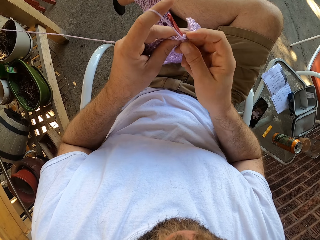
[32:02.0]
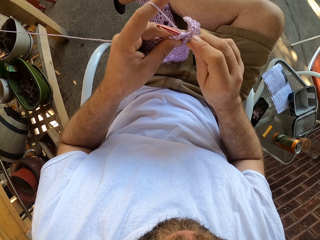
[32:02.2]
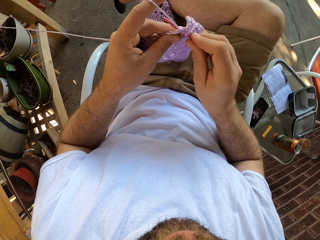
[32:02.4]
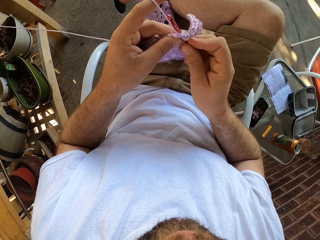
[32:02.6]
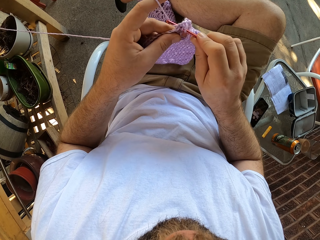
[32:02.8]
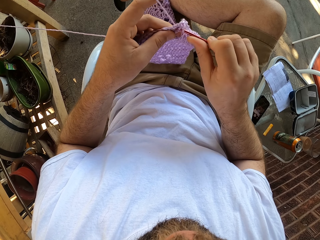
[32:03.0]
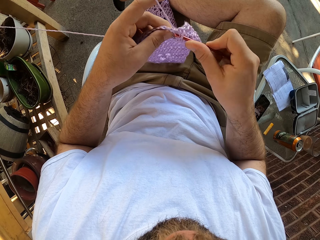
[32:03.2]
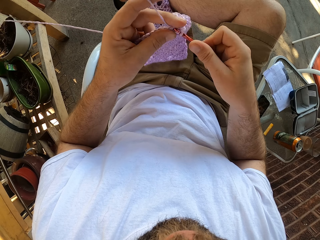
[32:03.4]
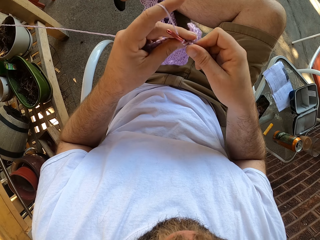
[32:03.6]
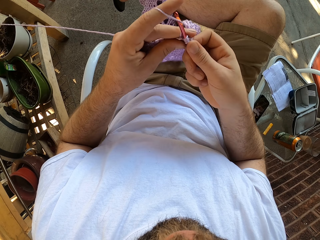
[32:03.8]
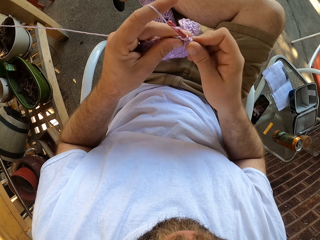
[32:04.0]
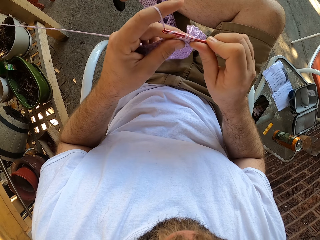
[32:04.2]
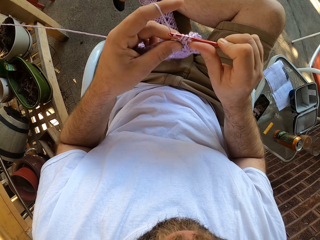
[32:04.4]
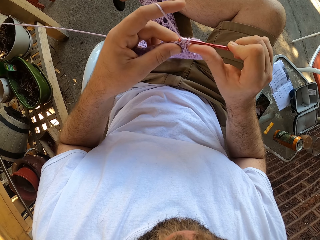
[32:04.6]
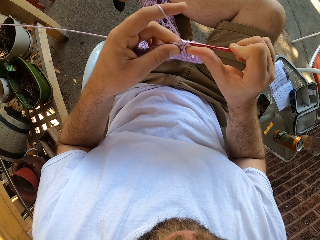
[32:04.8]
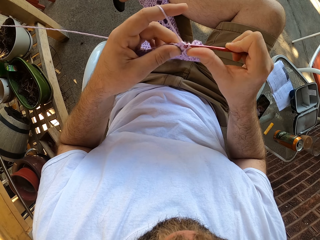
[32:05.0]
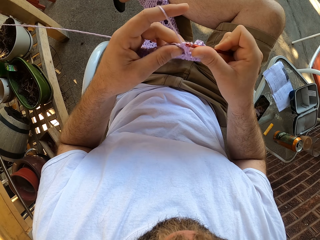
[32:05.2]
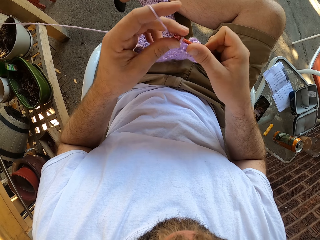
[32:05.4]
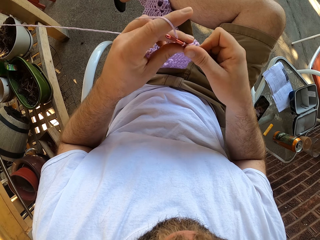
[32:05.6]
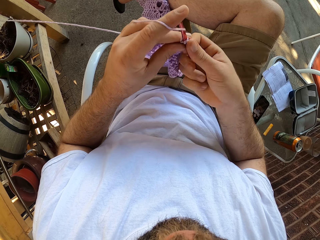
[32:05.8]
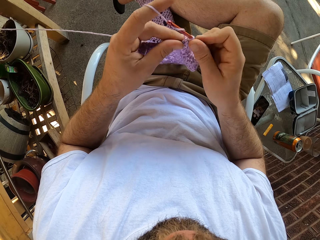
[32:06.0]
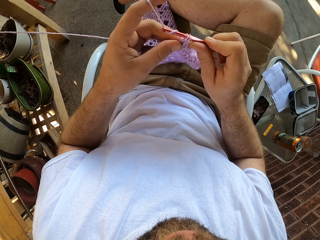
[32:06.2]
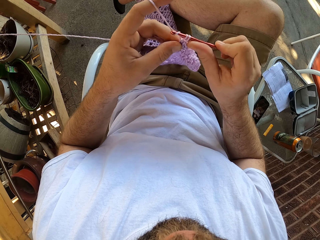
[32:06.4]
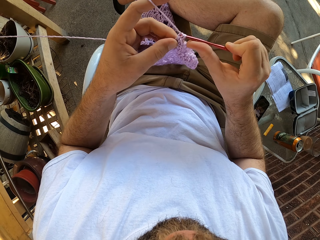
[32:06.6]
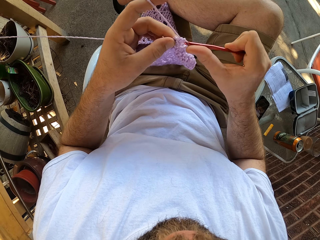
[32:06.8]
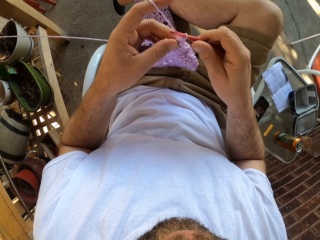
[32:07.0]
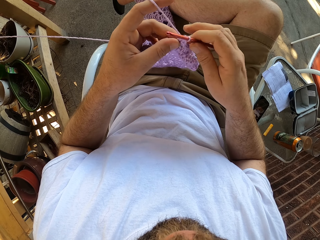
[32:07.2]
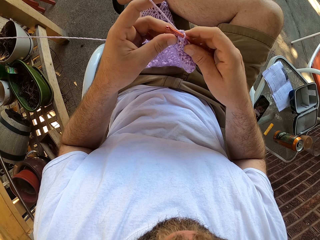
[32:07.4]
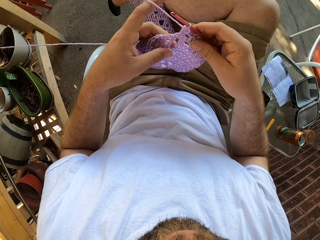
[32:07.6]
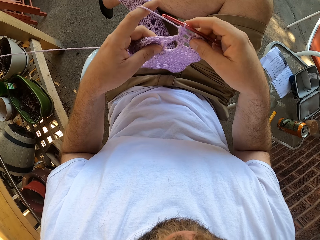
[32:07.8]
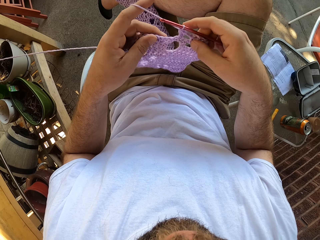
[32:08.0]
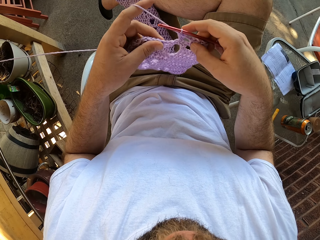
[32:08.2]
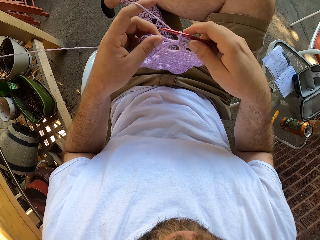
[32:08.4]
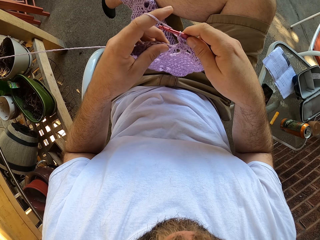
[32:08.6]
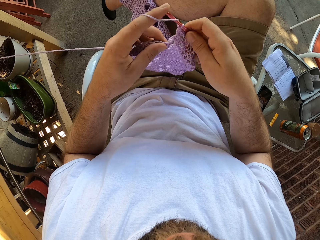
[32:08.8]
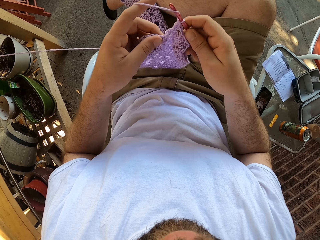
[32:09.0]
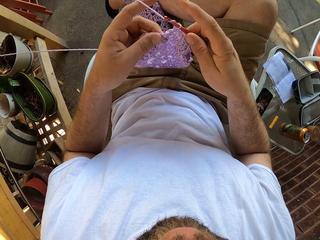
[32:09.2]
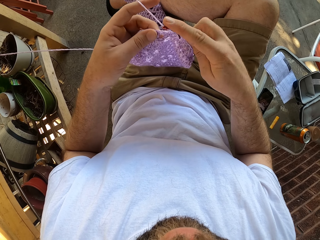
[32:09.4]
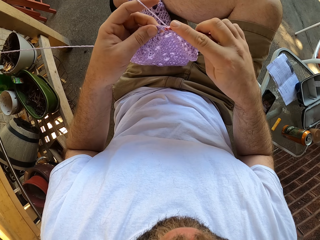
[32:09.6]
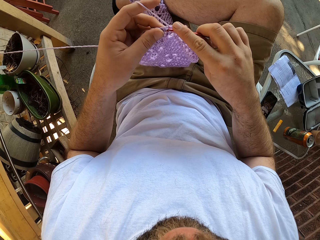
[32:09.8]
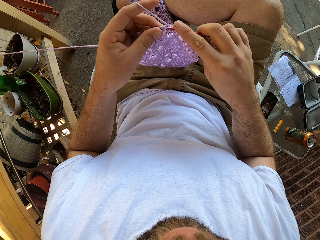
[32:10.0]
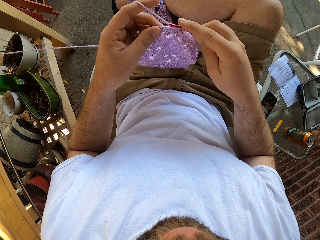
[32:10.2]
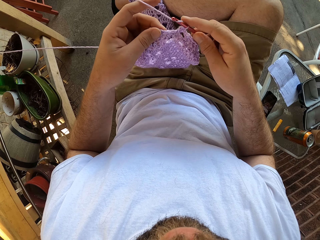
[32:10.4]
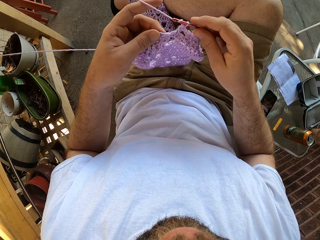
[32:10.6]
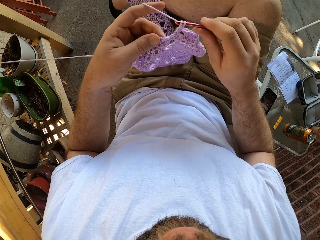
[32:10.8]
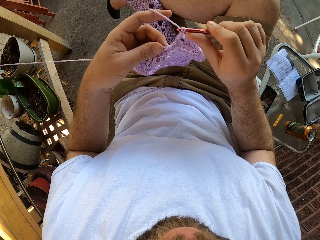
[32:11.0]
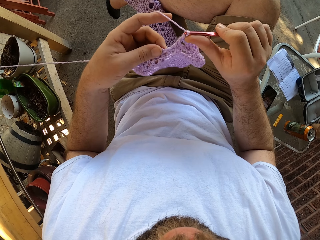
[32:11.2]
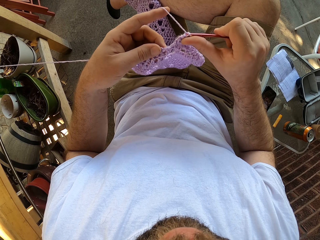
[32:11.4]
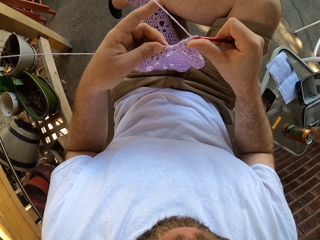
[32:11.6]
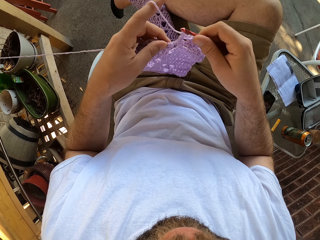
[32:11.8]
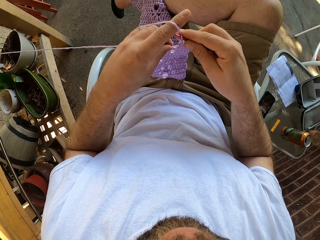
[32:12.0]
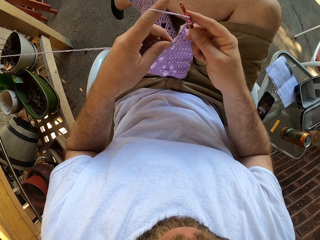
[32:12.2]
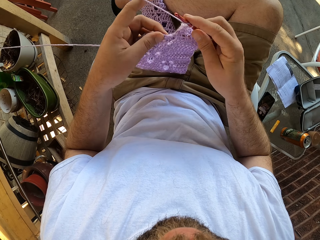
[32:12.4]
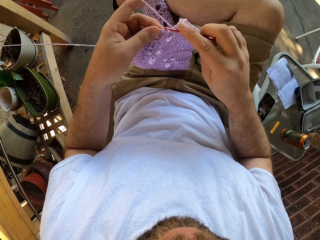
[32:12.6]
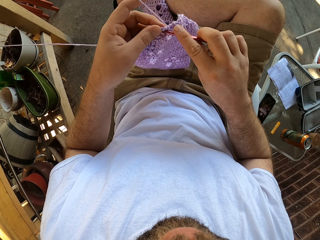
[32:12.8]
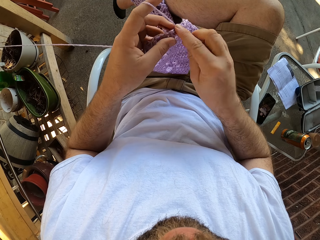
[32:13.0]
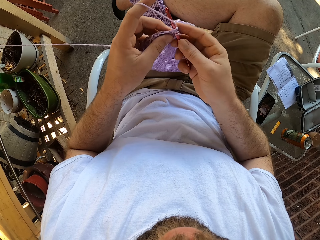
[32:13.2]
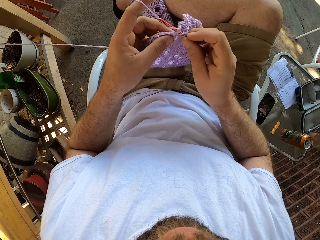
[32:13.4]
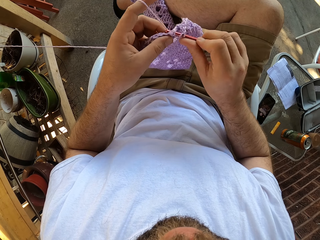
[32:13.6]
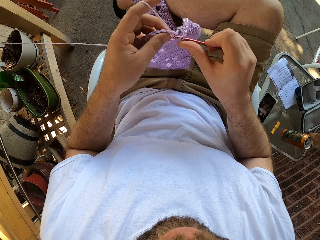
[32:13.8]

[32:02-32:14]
The camera wearer touches the fabric. They knit the fabric.

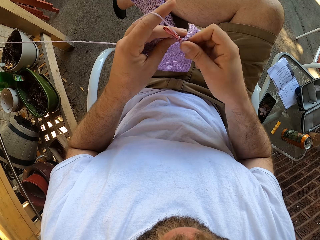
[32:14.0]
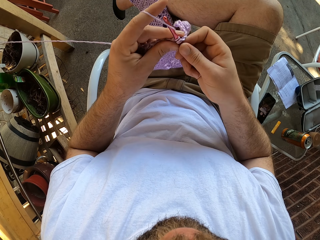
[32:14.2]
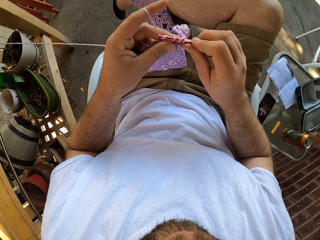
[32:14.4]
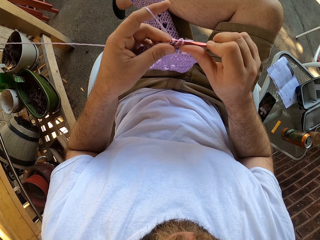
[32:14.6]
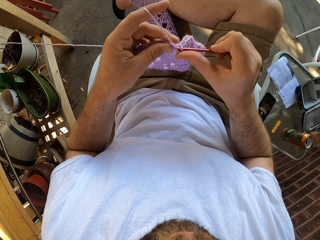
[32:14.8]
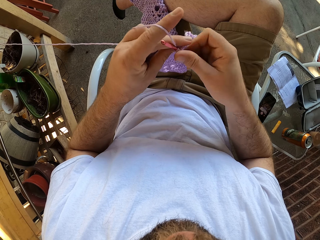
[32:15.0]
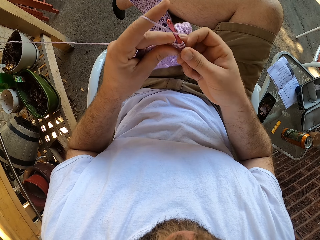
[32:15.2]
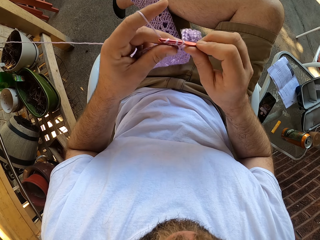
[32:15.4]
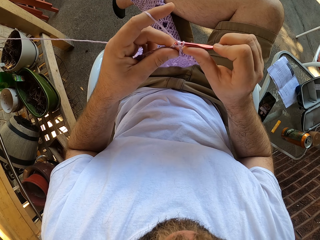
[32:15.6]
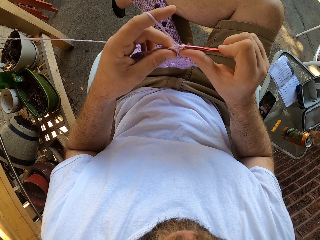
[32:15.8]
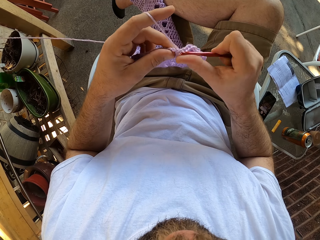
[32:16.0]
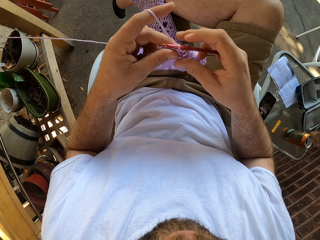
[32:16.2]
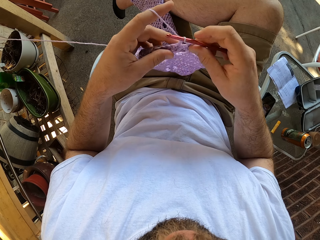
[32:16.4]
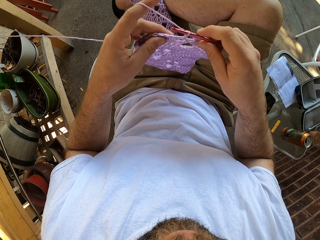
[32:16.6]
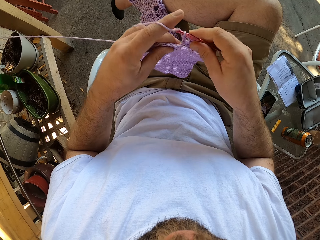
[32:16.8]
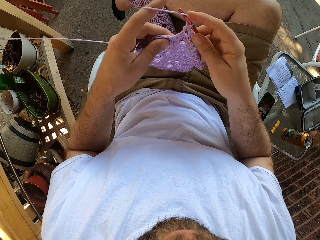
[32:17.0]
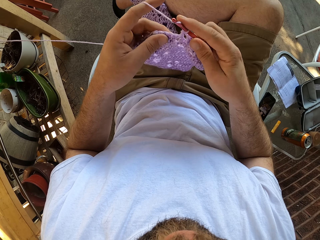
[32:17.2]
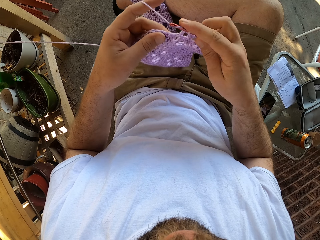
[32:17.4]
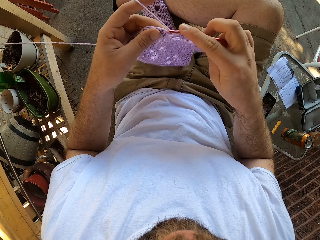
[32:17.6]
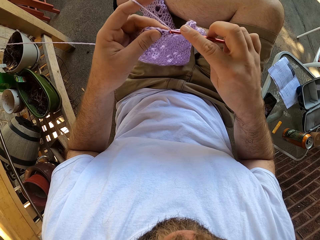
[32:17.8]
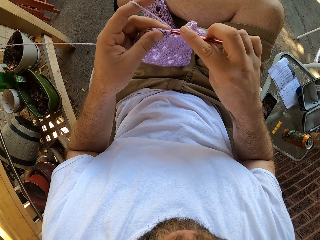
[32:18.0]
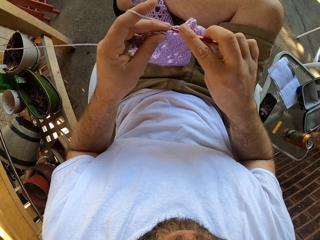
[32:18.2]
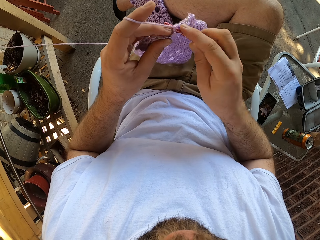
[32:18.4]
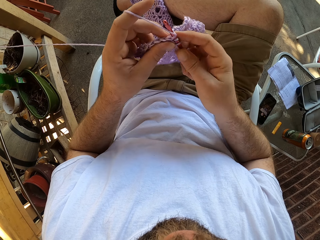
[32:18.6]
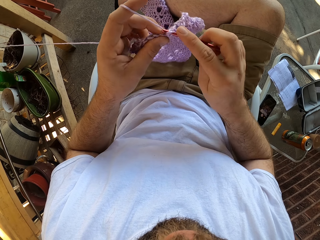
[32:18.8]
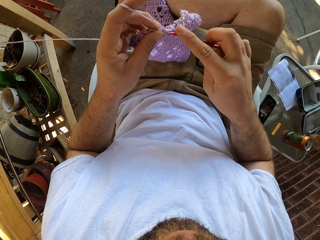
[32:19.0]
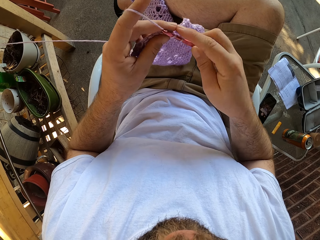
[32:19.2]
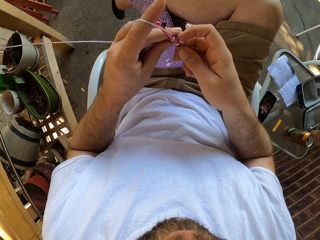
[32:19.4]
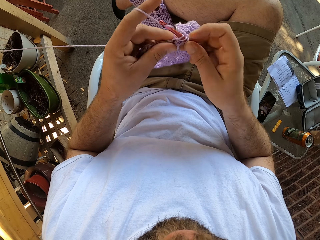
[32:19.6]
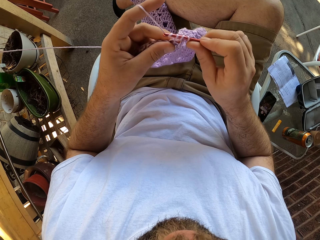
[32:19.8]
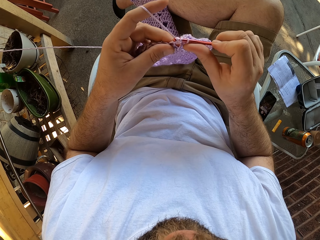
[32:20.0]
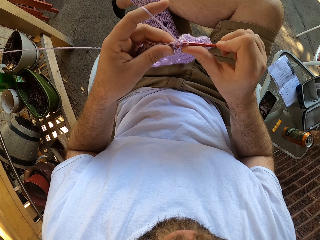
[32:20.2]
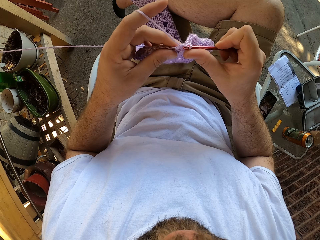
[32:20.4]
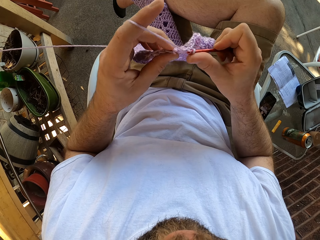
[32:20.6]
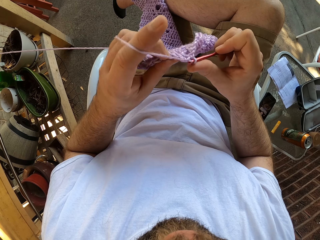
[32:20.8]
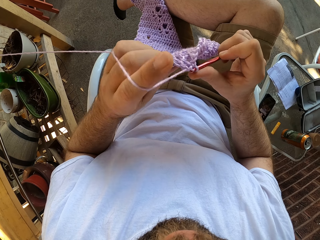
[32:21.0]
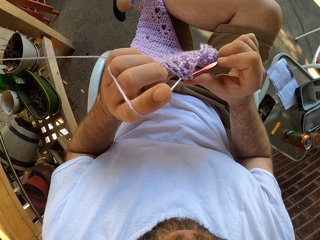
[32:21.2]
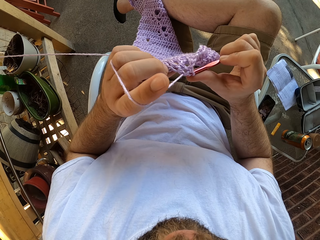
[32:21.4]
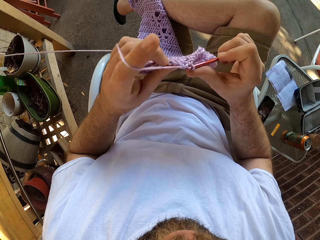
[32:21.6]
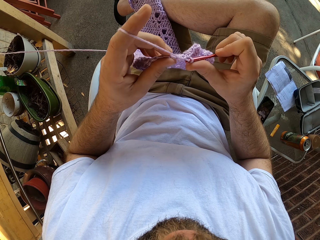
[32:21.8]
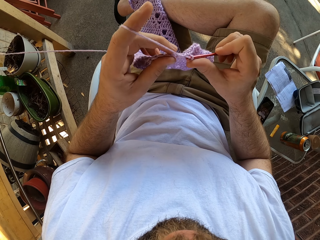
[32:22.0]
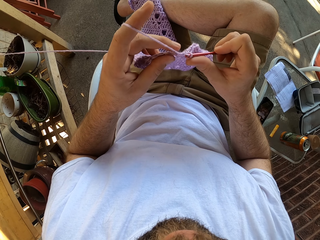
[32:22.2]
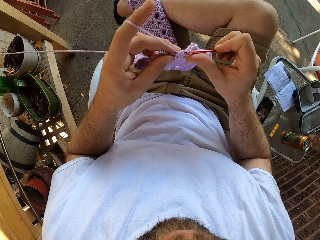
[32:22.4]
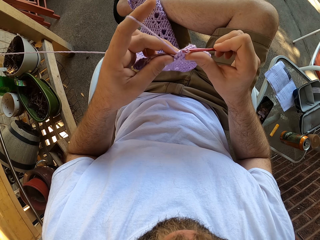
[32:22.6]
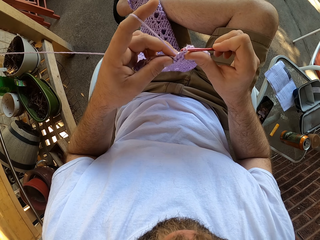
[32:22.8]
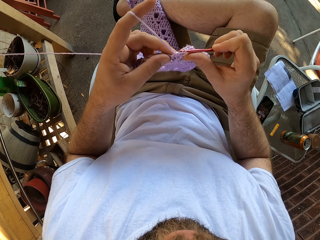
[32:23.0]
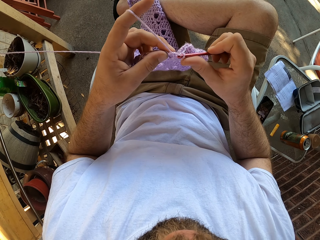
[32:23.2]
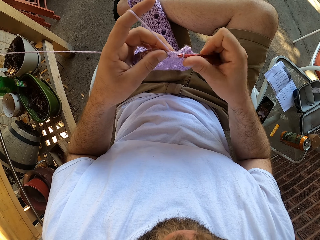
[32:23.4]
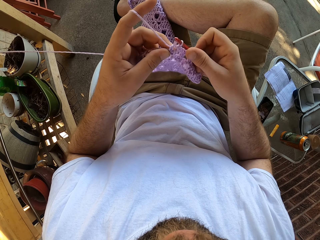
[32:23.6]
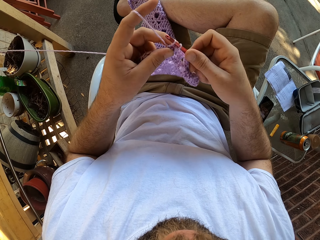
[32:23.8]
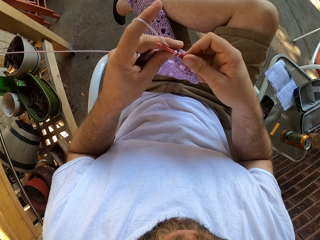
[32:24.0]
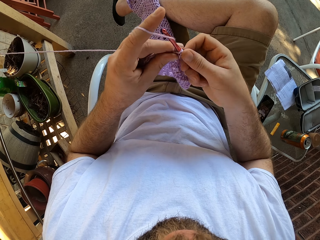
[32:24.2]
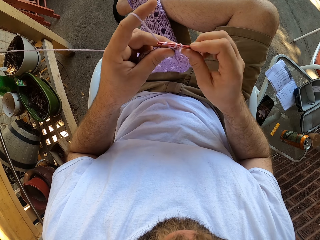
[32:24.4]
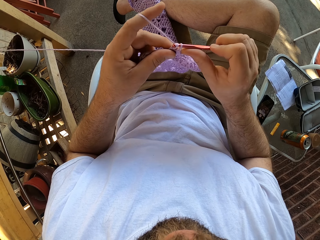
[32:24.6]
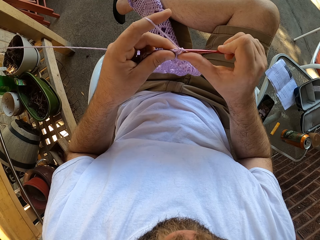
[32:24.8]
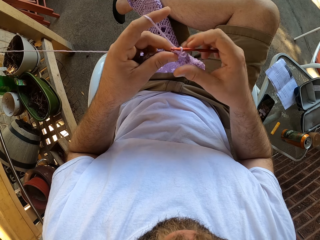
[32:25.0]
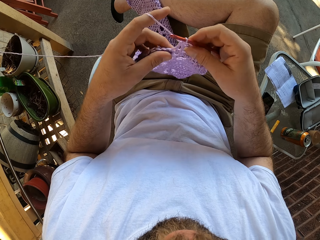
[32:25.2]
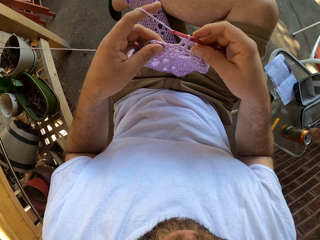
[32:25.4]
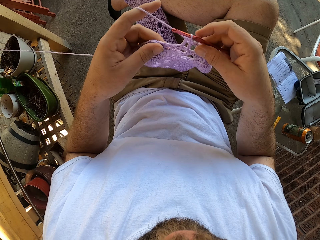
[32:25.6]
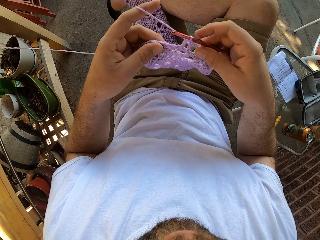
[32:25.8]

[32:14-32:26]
The camera wearer touches the fabric. They knit the fabric.
